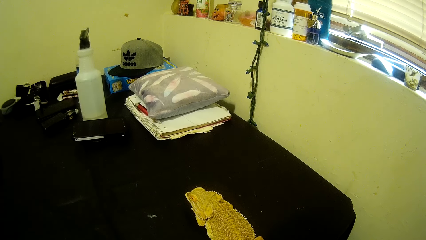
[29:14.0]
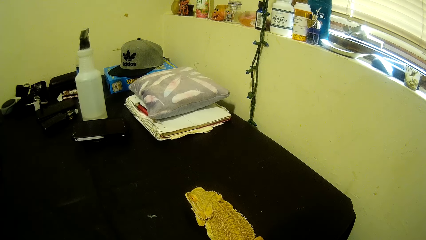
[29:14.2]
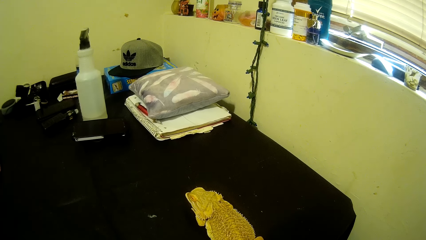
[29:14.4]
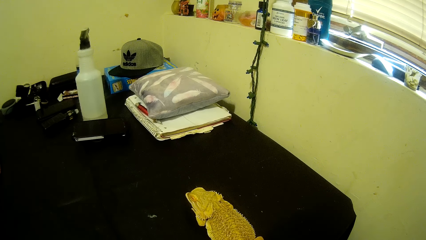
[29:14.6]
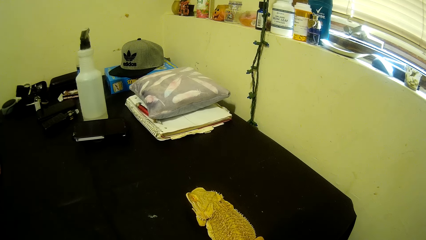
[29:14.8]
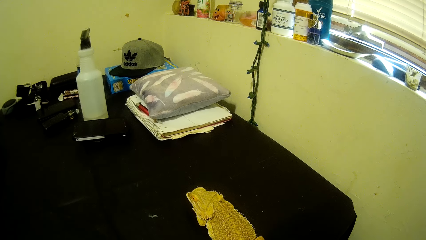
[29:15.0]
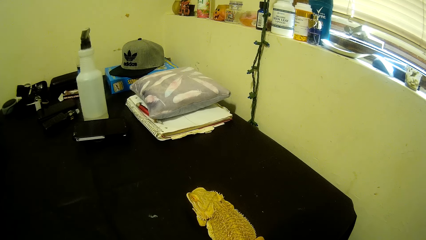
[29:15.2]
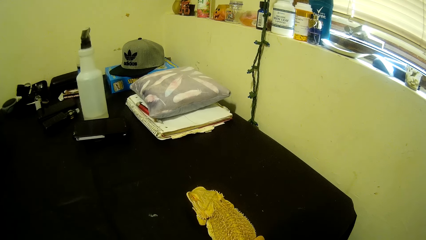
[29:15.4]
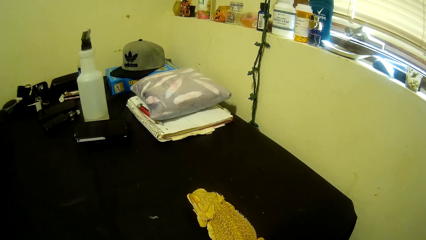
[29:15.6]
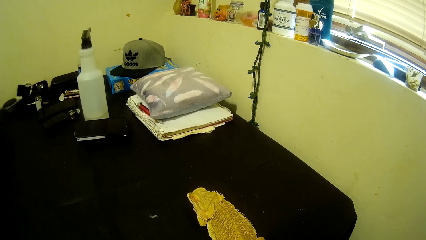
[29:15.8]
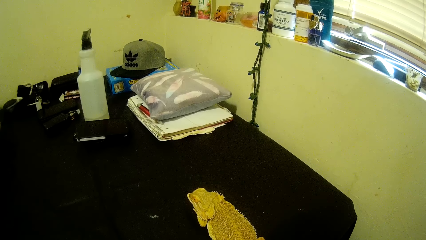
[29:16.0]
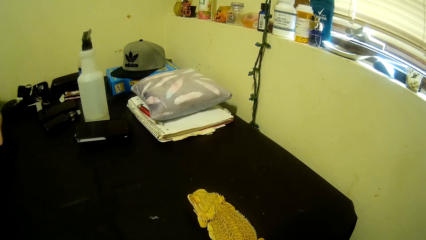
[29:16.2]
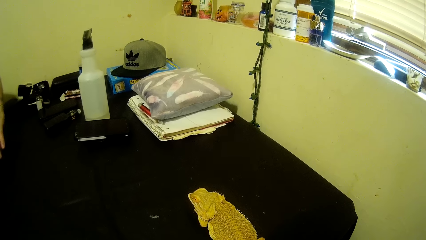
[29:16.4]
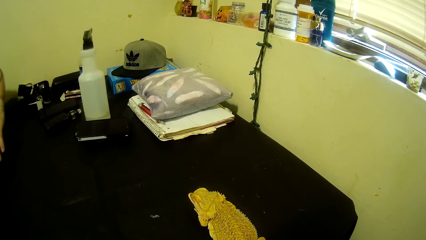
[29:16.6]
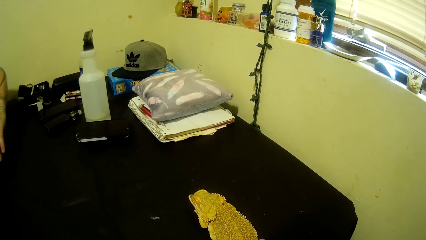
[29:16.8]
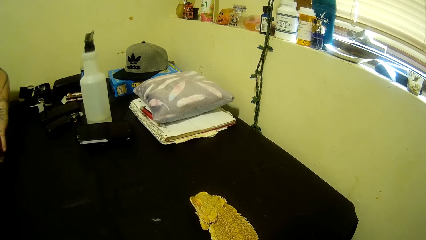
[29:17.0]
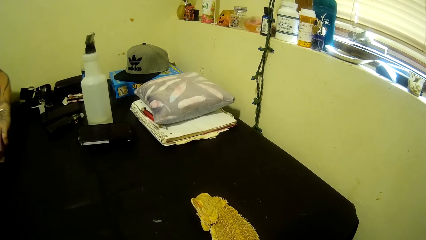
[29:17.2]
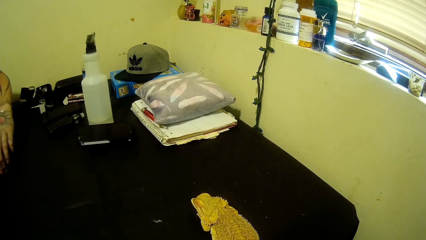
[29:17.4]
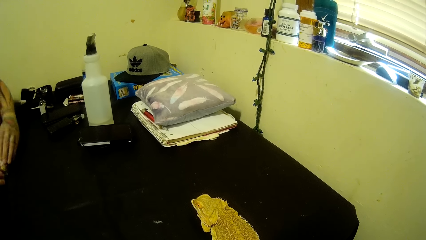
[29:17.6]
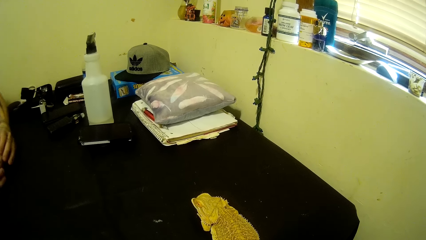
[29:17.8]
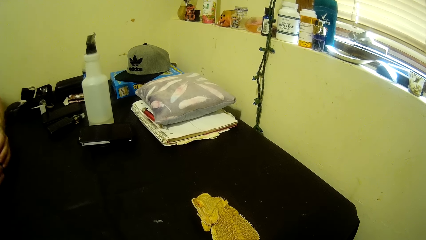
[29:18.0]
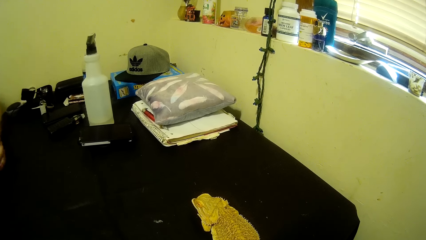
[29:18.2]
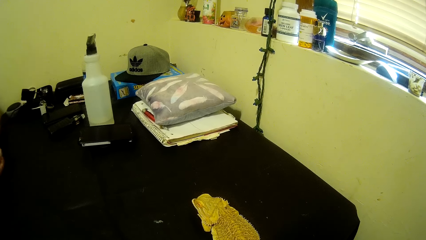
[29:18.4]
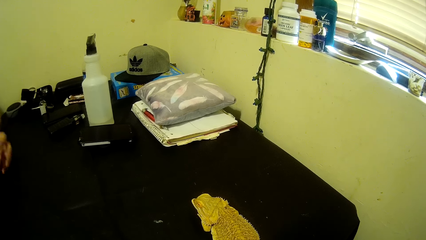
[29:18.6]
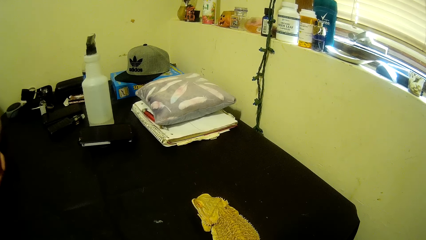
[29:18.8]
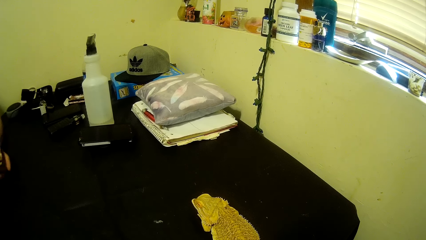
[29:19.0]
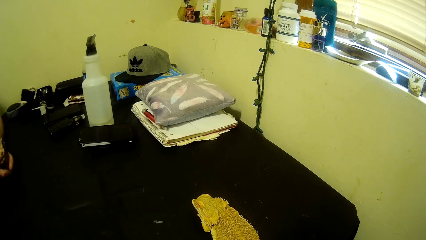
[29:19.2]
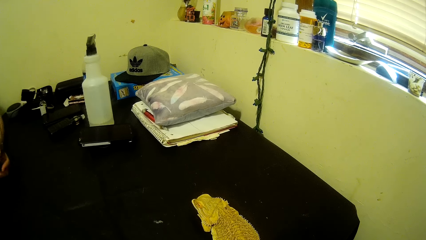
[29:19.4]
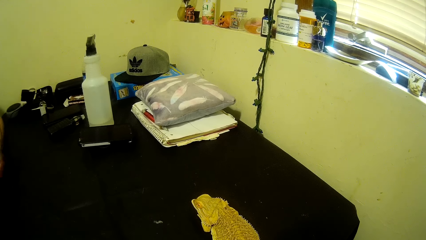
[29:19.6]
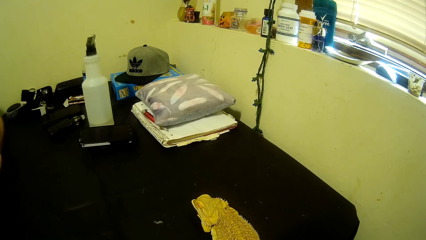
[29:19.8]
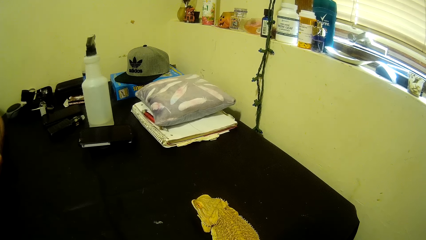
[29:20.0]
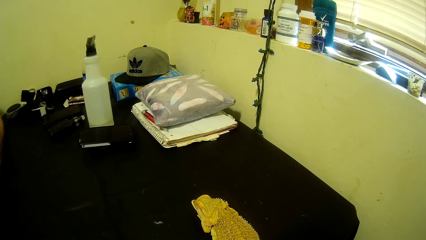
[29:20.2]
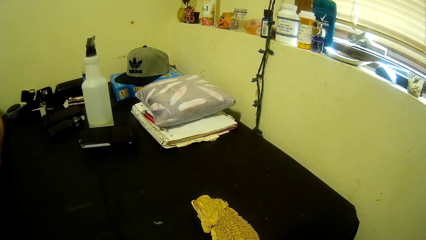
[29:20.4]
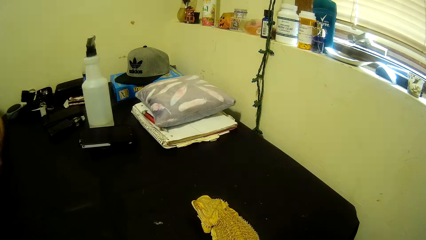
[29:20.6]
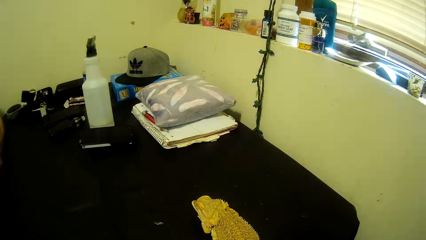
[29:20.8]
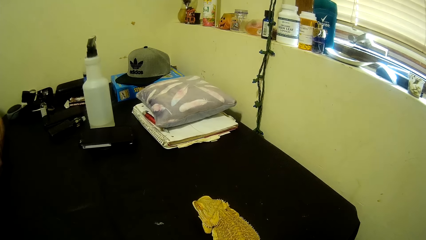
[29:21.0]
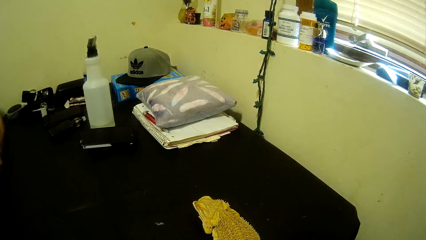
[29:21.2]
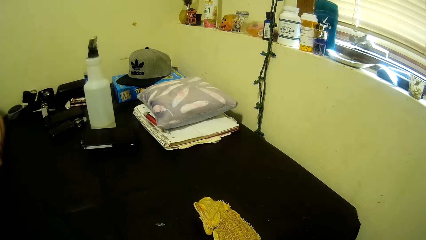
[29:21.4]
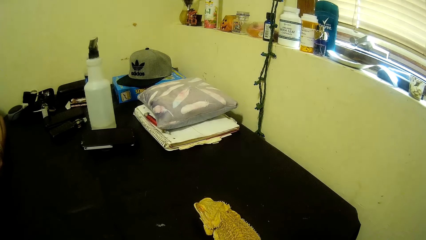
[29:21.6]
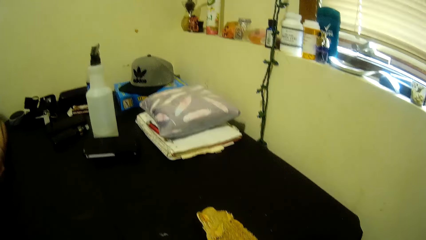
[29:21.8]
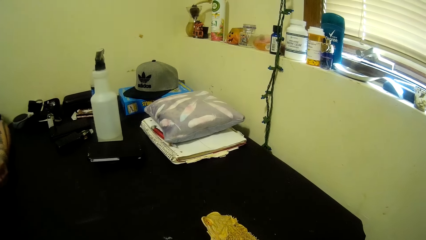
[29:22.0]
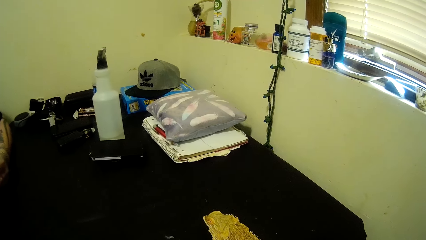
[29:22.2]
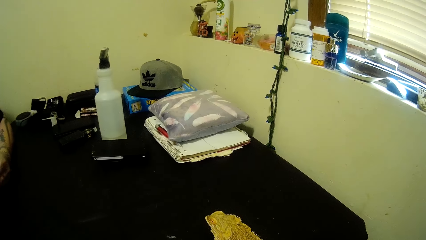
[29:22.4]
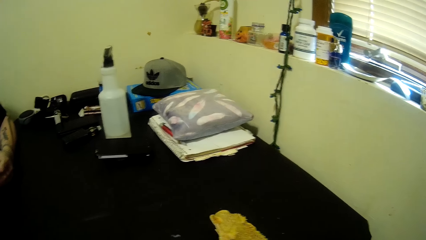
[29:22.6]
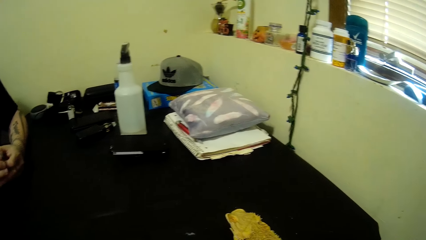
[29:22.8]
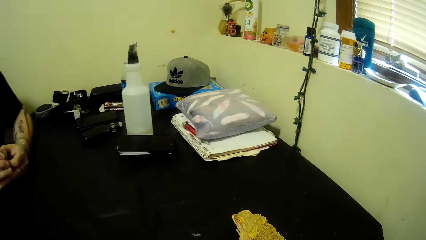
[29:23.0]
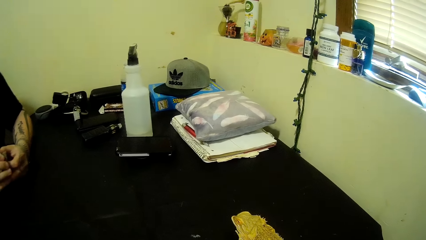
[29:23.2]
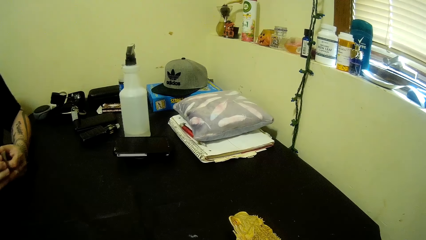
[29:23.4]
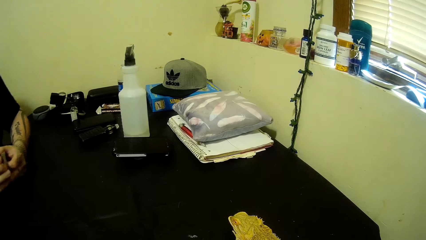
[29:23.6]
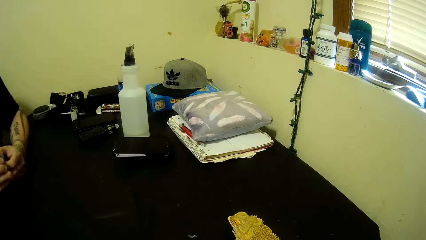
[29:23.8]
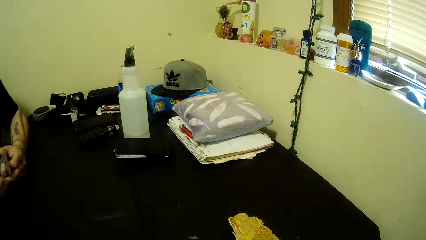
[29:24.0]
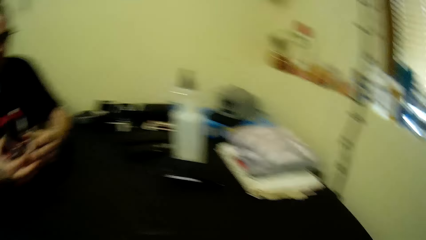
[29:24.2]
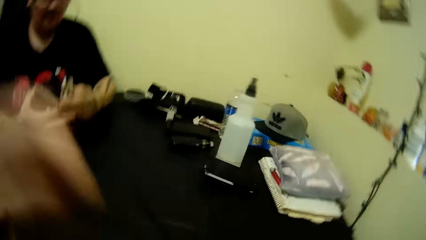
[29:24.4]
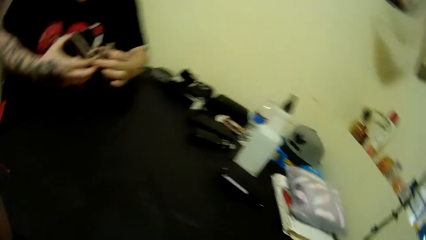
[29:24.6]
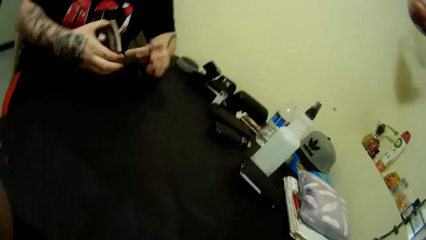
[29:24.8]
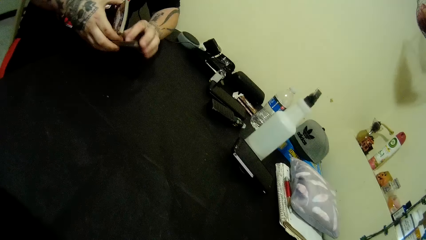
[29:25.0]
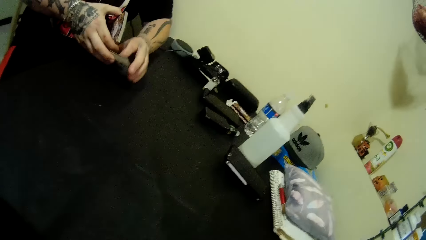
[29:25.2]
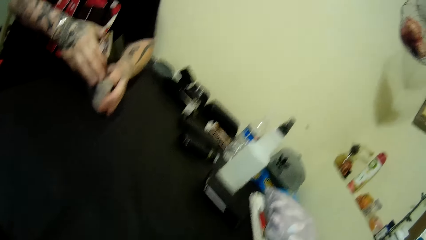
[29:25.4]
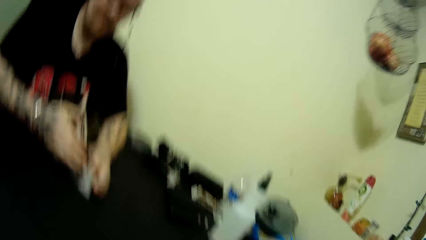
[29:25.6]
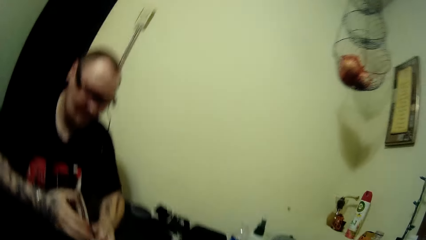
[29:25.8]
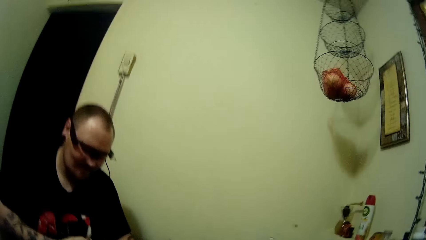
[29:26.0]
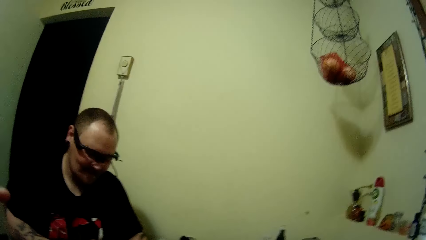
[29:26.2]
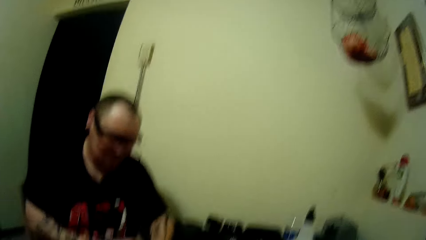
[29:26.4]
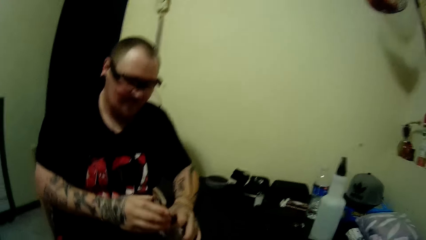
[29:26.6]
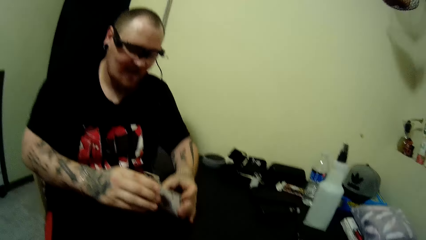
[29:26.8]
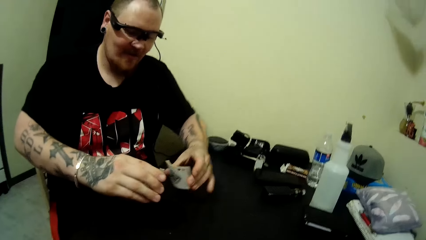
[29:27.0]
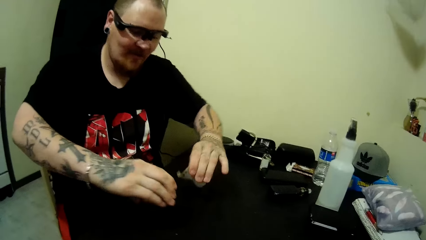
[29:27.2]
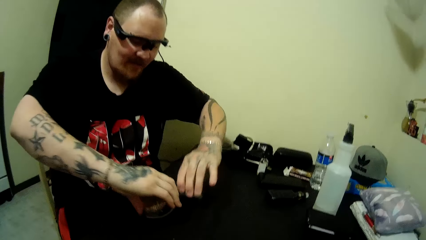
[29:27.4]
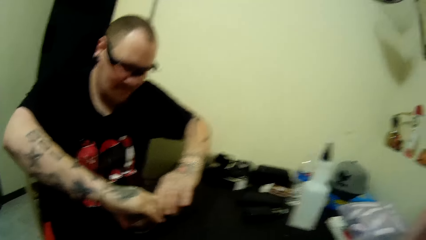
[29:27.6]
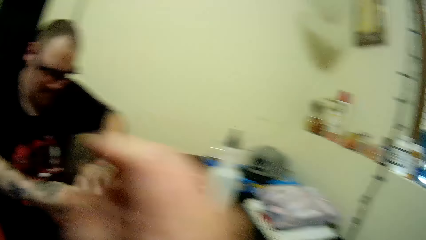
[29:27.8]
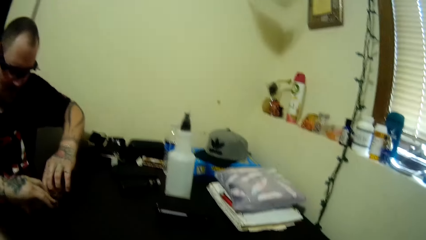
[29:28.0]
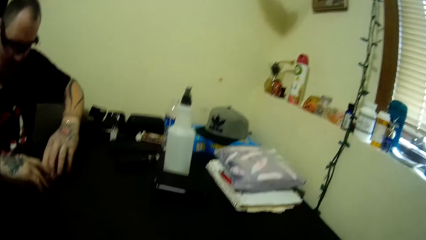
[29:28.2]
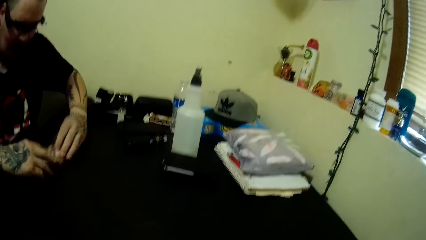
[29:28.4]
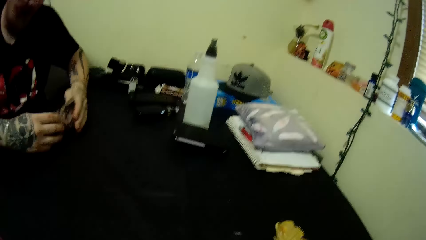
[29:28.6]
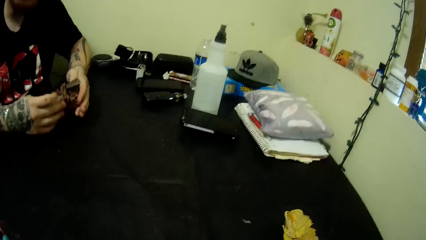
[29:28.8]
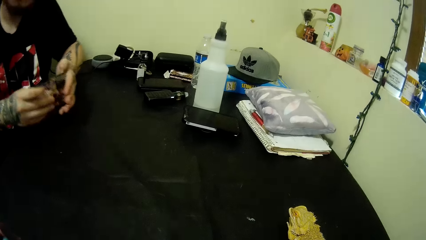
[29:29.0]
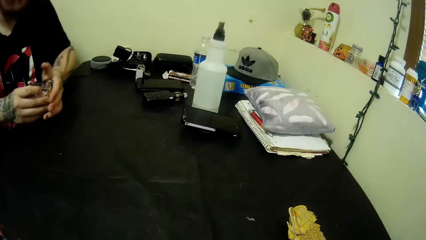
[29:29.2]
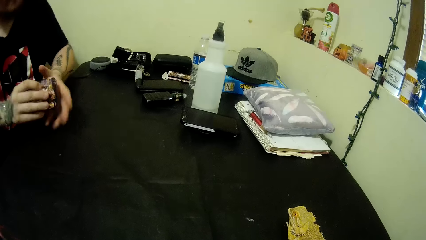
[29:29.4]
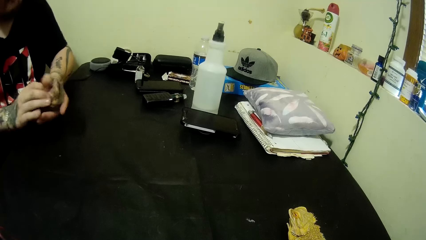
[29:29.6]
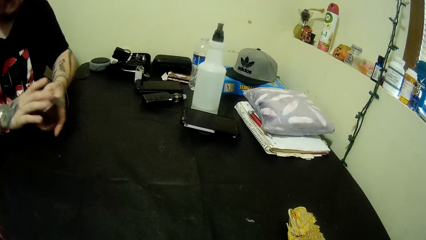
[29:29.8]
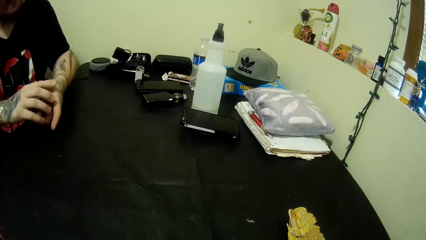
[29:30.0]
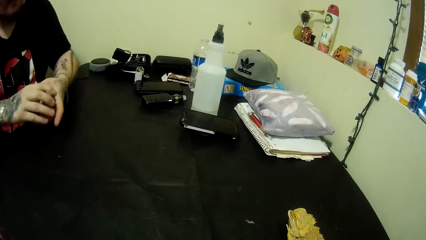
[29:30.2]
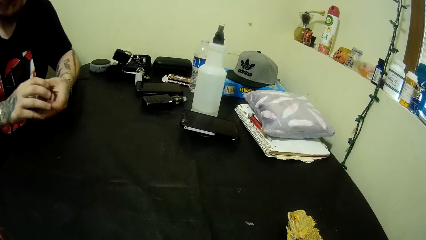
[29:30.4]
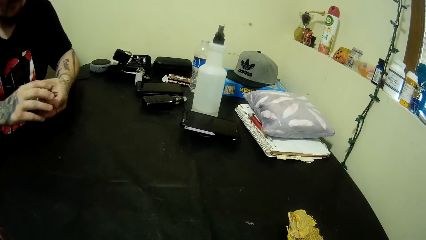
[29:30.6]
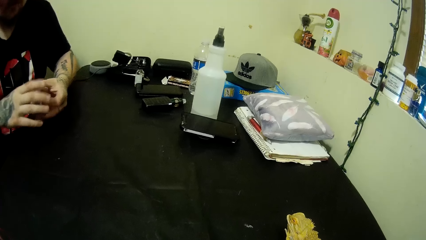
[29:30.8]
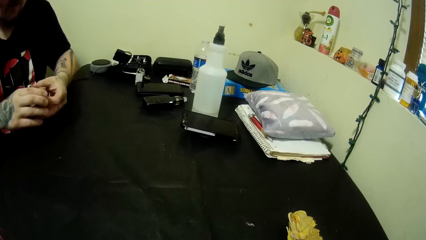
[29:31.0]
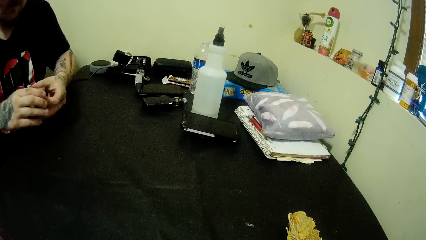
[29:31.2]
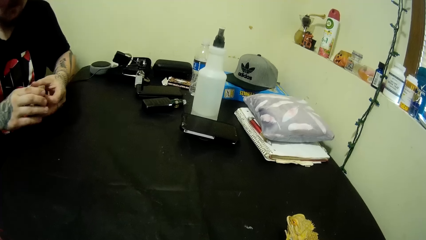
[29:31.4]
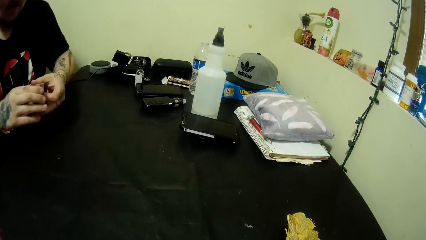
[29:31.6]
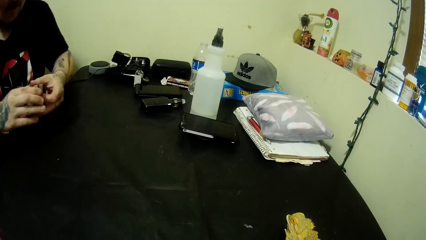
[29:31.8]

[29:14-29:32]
A man arranges the cards. The camera wearer uses gestures. They look around. They use gestures. They look around. They use gestures. They look around.
